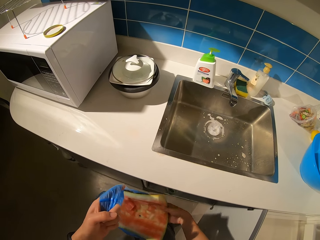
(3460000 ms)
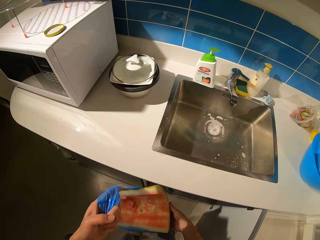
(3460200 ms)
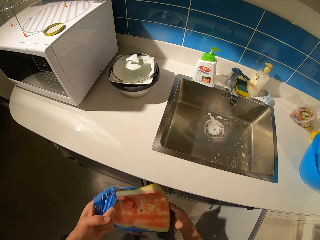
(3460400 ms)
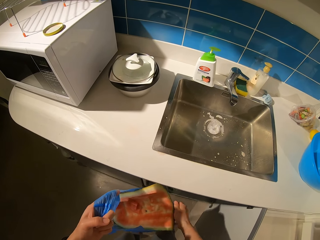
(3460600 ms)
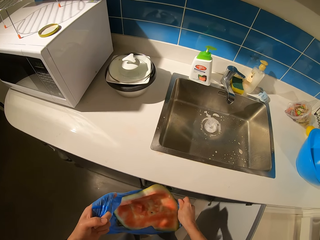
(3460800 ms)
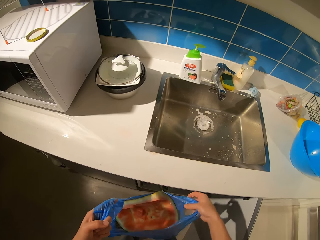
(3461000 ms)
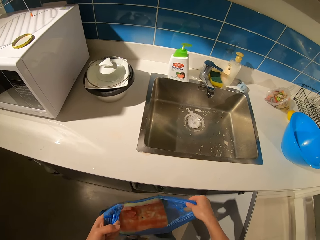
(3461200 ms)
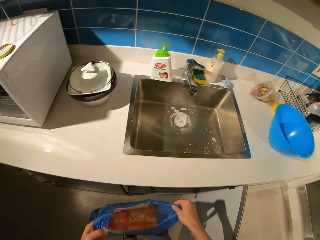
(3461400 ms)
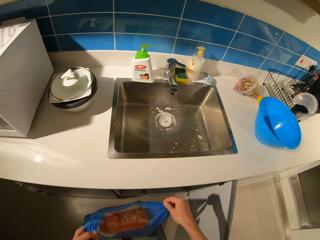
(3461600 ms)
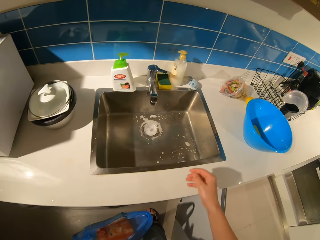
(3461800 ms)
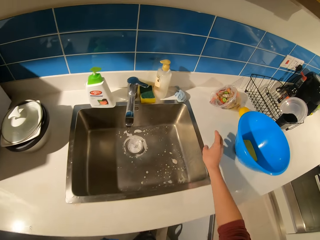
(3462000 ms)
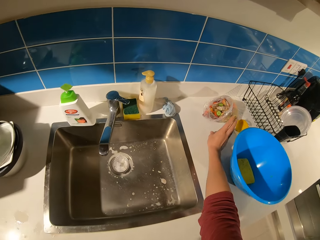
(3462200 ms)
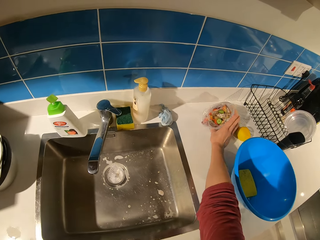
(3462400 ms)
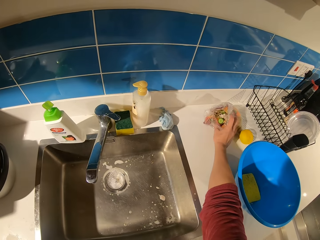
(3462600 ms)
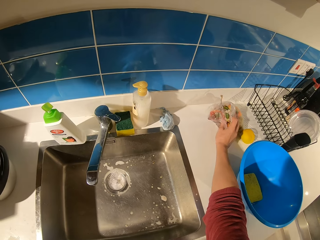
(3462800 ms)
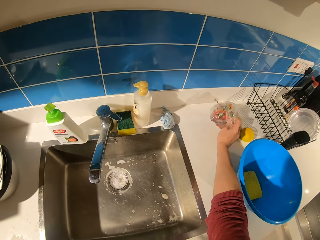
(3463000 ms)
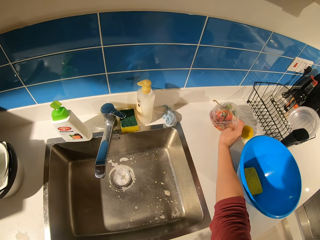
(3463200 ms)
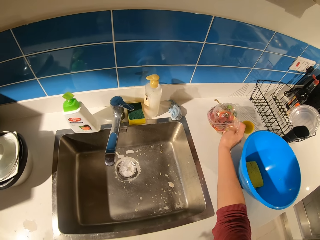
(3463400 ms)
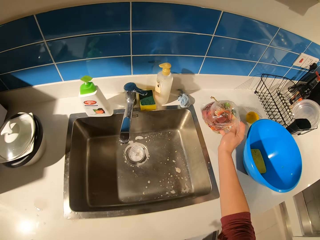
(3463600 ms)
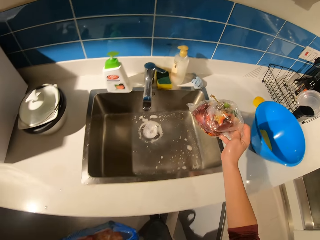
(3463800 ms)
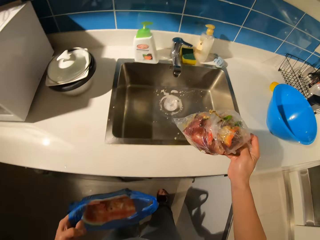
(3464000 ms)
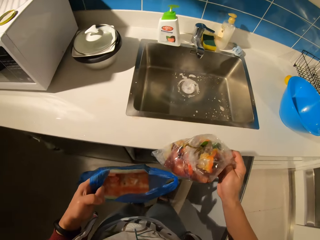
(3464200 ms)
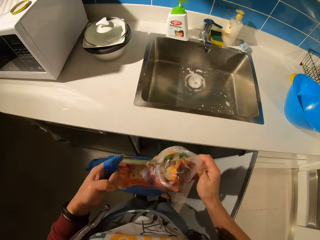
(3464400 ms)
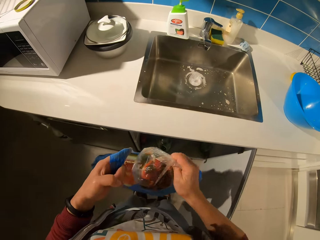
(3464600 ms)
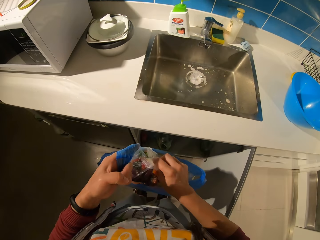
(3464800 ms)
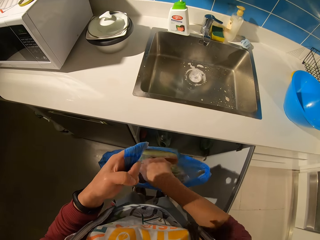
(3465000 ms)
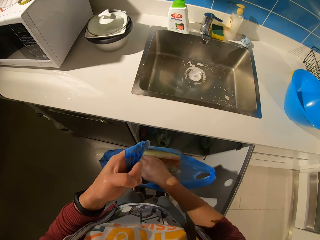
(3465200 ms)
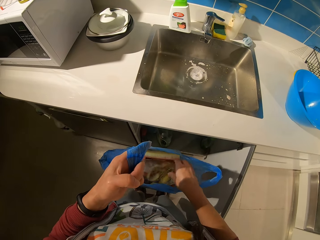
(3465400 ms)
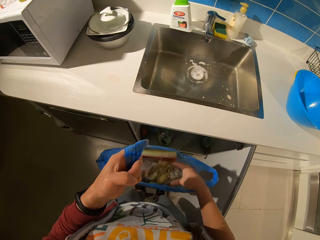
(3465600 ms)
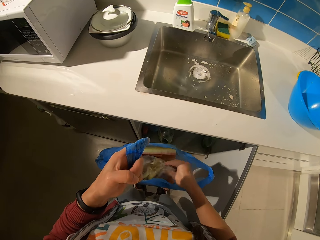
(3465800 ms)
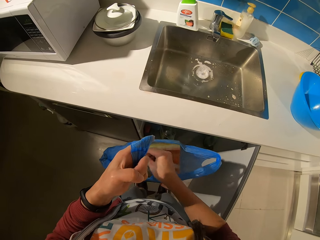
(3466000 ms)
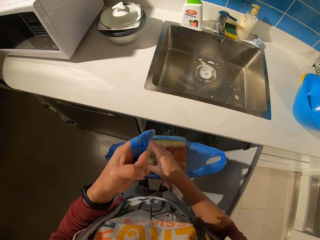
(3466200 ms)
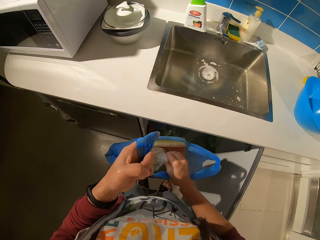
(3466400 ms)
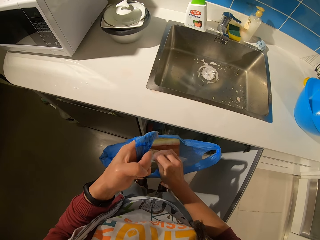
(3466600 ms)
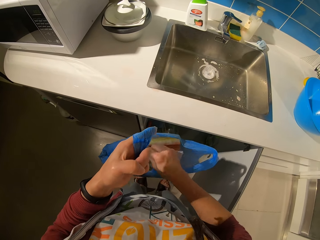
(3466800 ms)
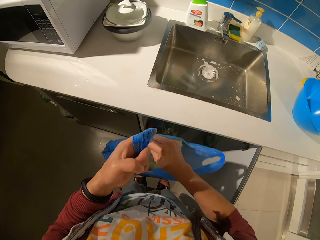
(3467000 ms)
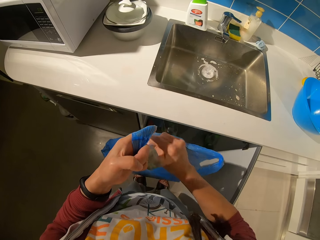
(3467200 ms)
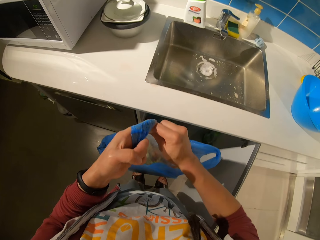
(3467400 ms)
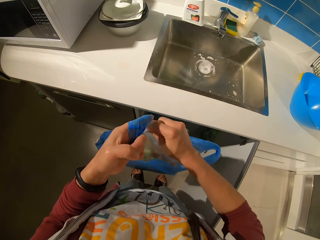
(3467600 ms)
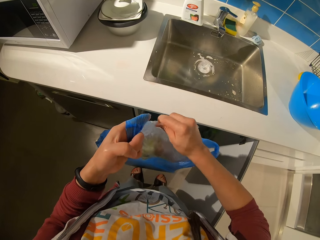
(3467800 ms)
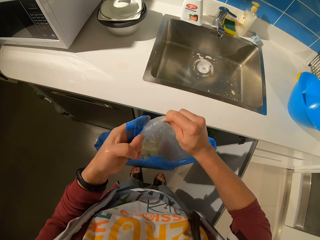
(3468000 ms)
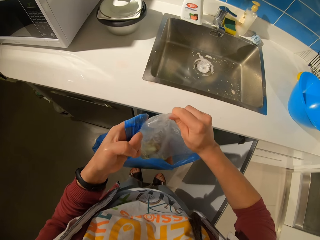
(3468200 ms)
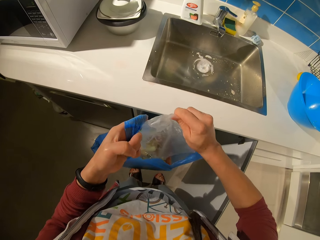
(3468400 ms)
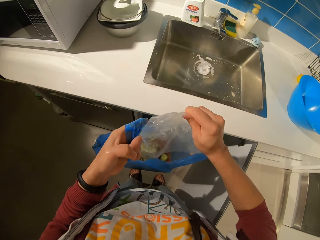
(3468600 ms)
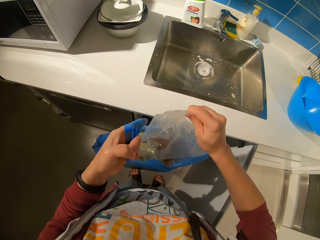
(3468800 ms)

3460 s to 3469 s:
The camera wearer moves her hand forwards. She picks up the paper or bag with dirt on the table. She moves the paper towards her. She throws the paper inside the other paper or nylon. She pours the bag contents inside the nylon. She pulls on the paper with her hand.
